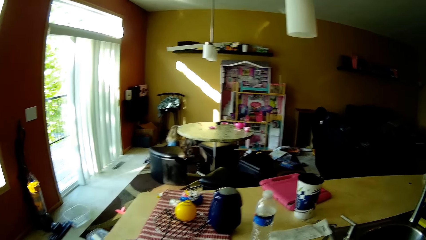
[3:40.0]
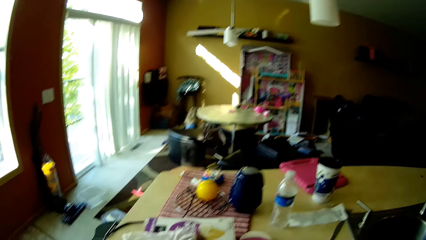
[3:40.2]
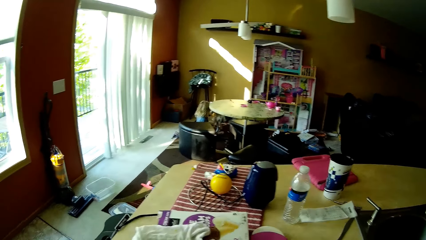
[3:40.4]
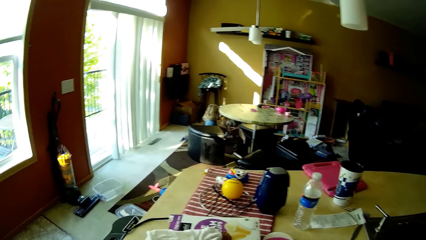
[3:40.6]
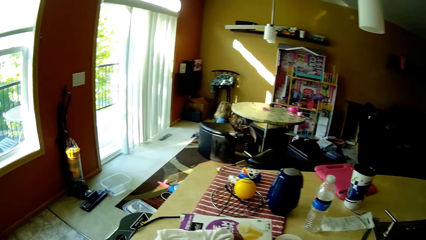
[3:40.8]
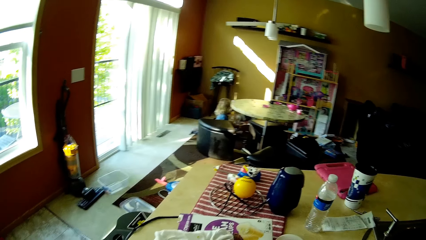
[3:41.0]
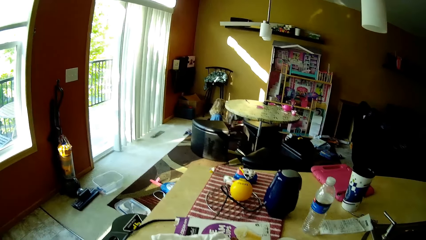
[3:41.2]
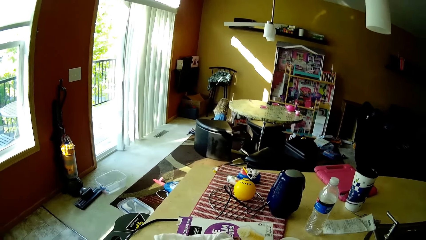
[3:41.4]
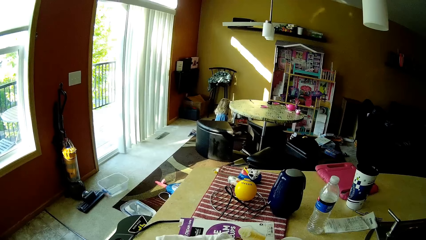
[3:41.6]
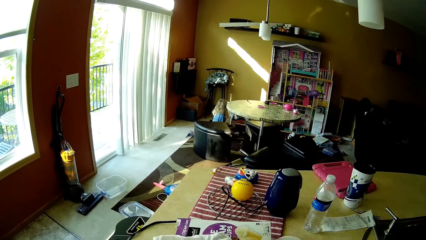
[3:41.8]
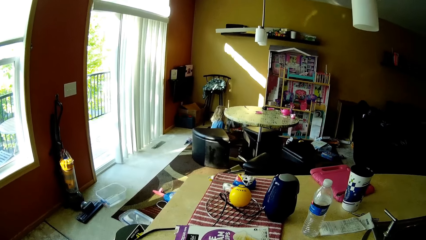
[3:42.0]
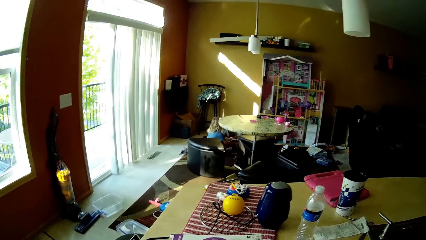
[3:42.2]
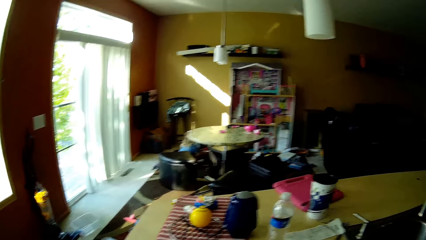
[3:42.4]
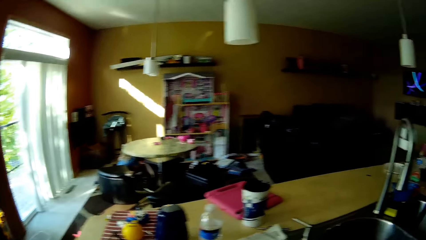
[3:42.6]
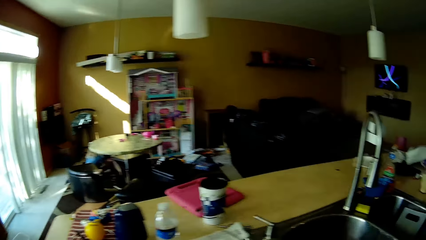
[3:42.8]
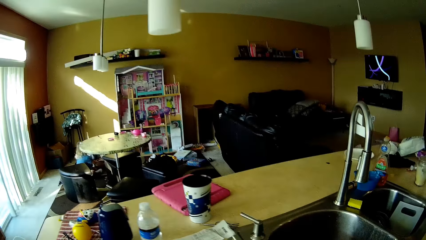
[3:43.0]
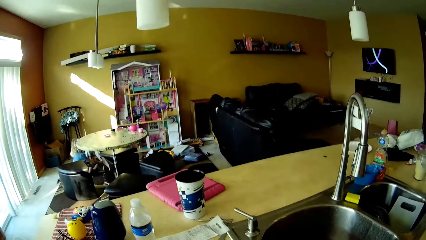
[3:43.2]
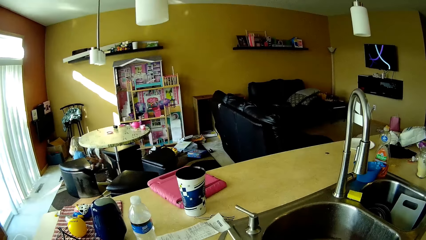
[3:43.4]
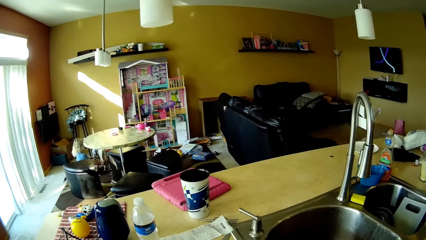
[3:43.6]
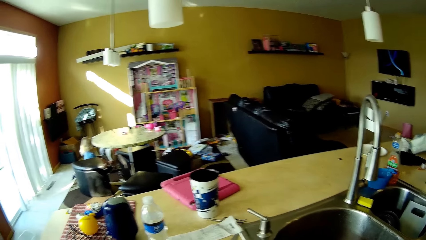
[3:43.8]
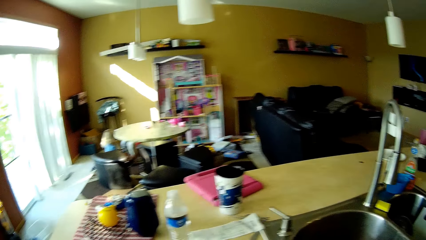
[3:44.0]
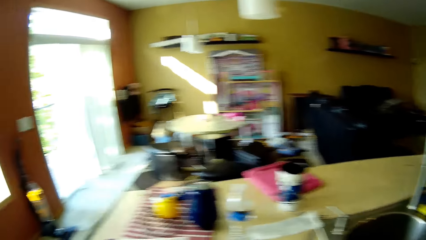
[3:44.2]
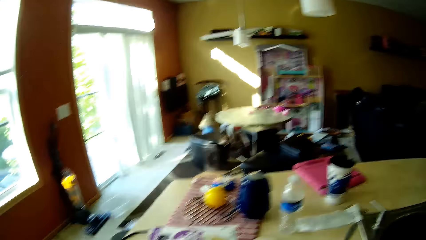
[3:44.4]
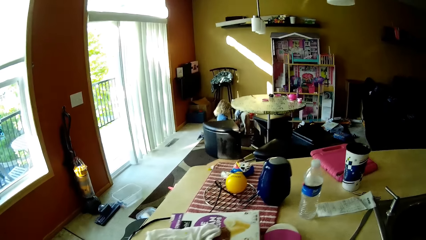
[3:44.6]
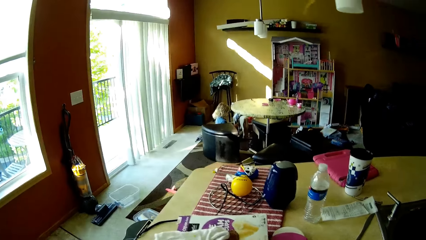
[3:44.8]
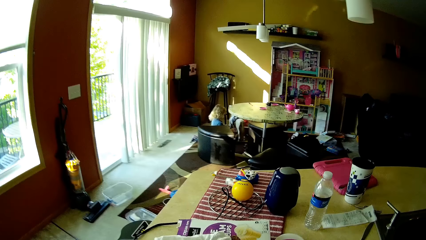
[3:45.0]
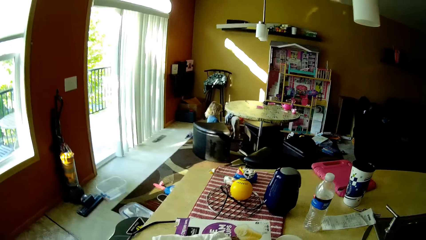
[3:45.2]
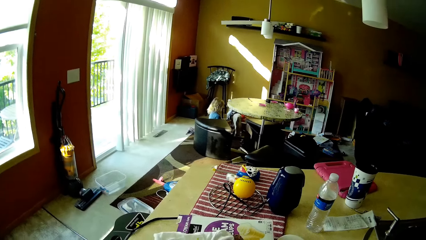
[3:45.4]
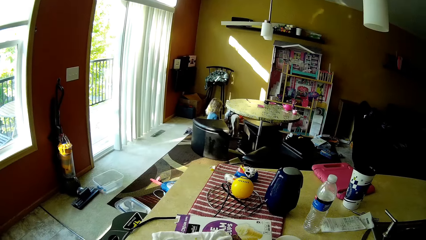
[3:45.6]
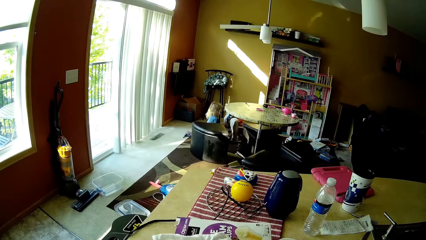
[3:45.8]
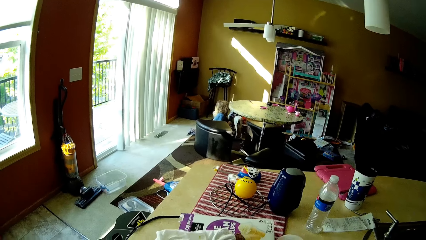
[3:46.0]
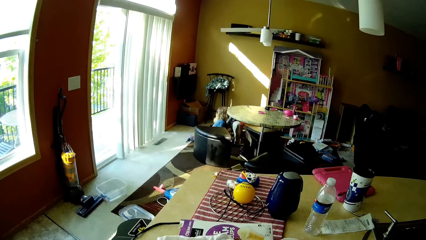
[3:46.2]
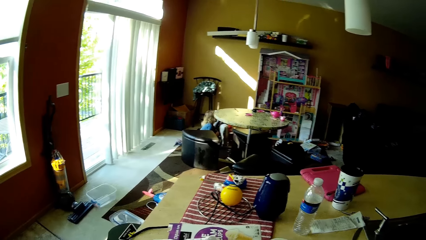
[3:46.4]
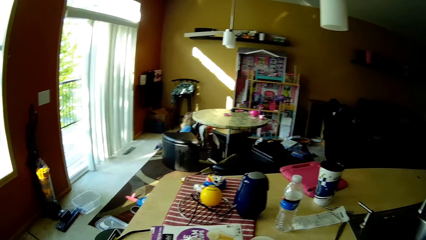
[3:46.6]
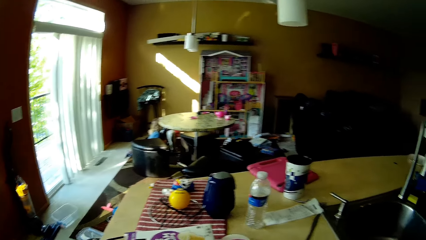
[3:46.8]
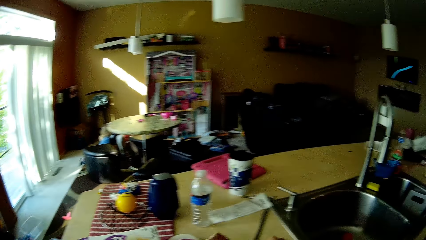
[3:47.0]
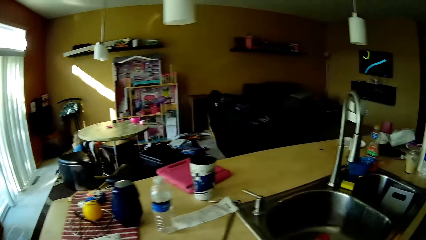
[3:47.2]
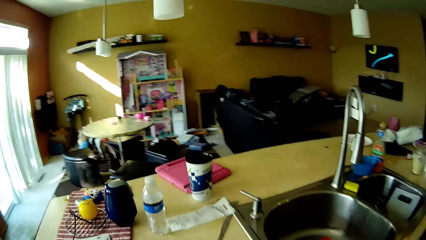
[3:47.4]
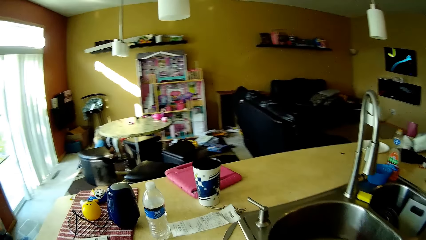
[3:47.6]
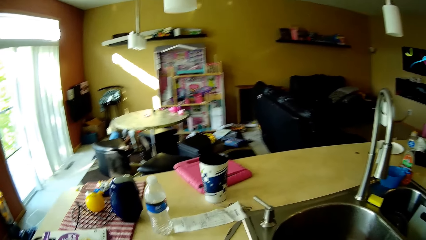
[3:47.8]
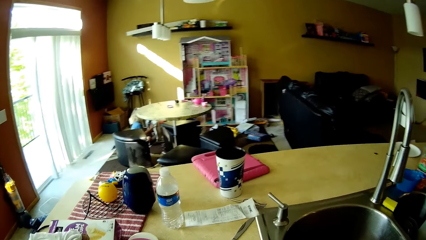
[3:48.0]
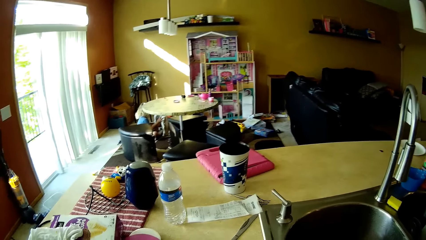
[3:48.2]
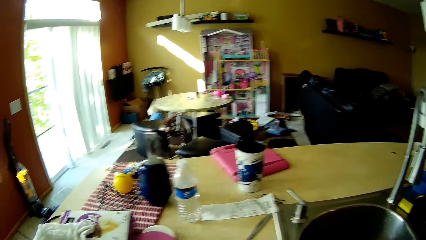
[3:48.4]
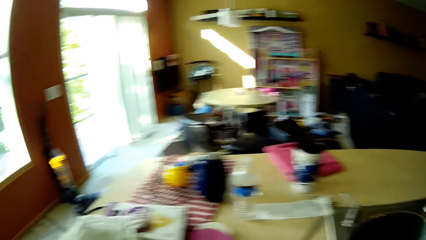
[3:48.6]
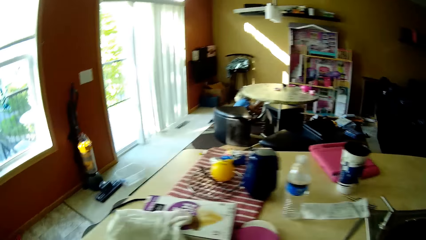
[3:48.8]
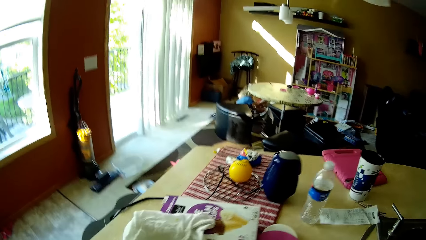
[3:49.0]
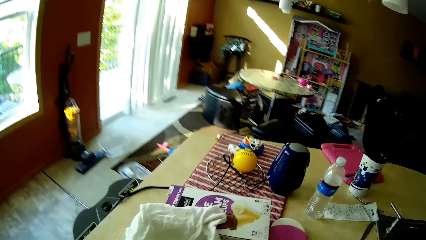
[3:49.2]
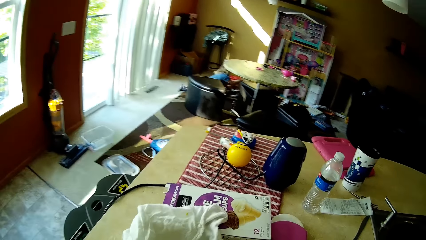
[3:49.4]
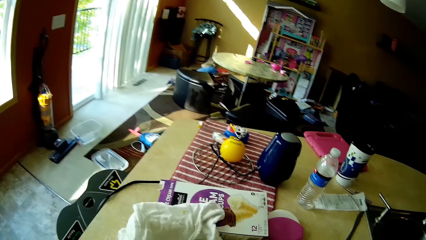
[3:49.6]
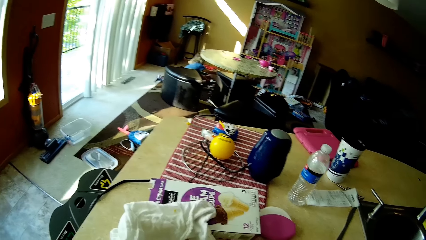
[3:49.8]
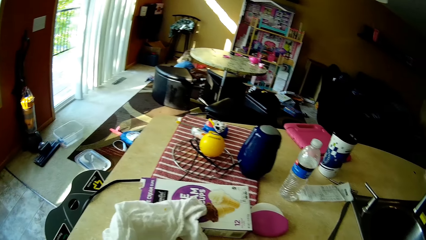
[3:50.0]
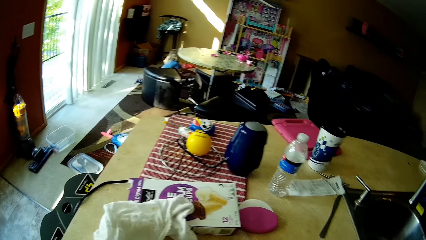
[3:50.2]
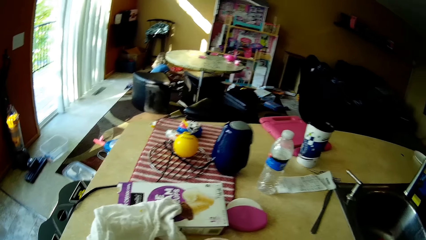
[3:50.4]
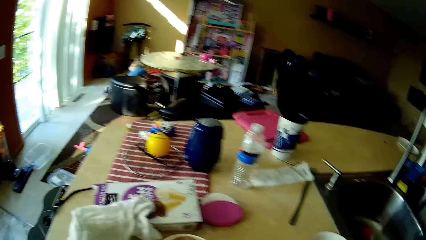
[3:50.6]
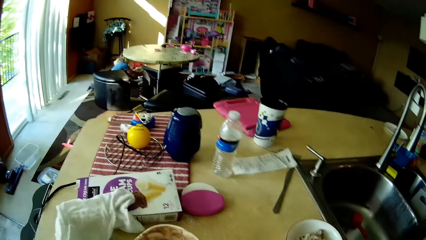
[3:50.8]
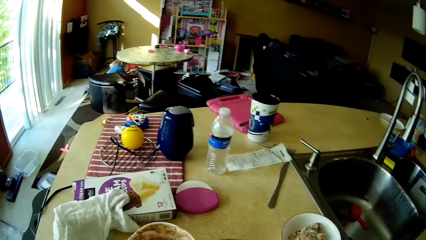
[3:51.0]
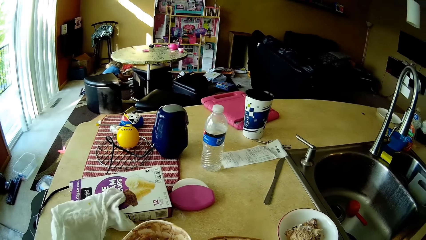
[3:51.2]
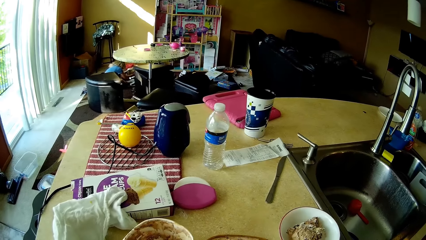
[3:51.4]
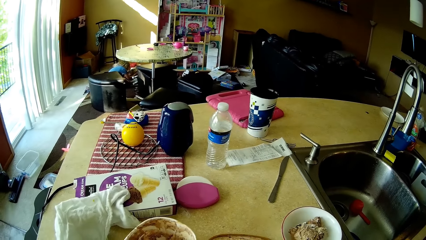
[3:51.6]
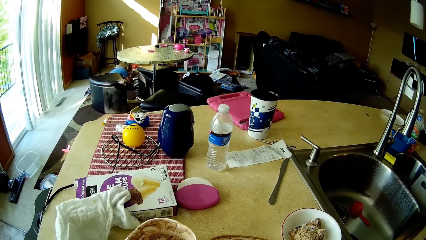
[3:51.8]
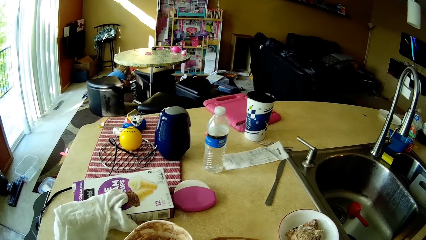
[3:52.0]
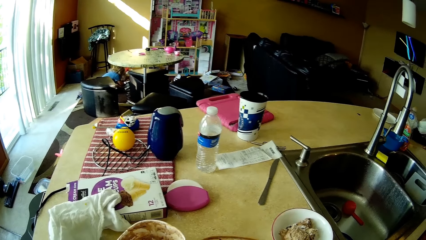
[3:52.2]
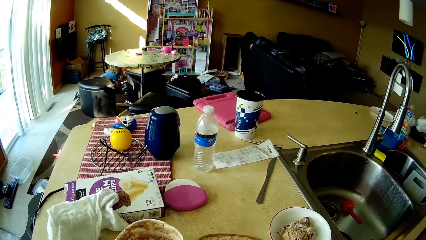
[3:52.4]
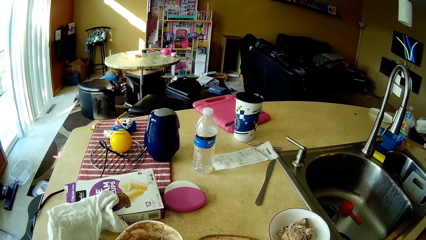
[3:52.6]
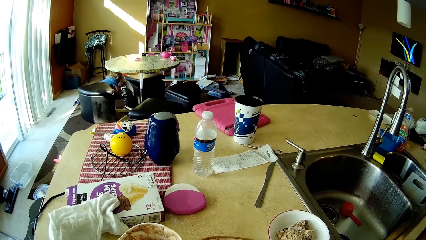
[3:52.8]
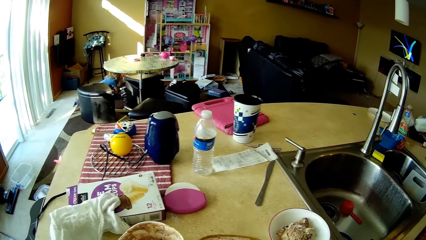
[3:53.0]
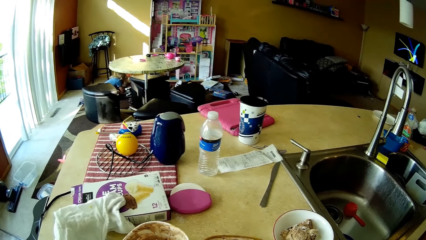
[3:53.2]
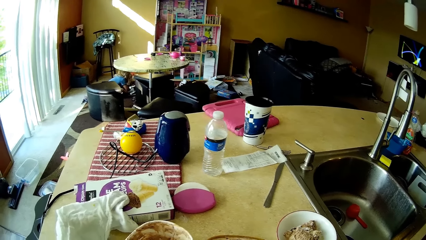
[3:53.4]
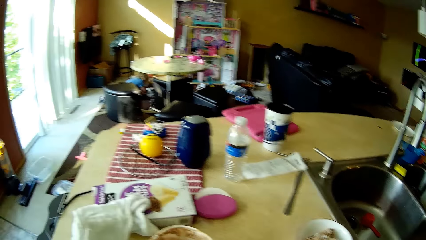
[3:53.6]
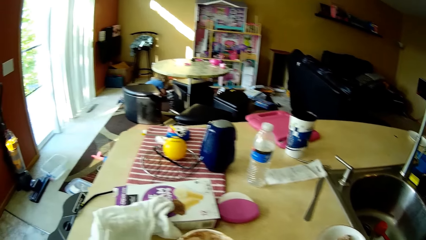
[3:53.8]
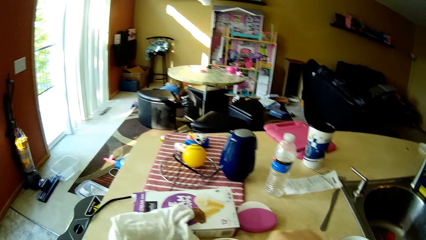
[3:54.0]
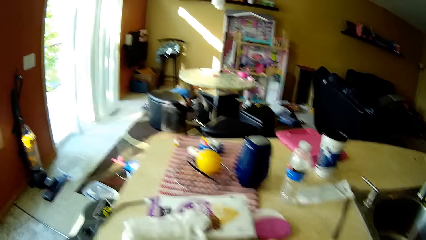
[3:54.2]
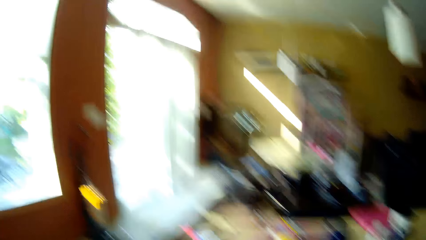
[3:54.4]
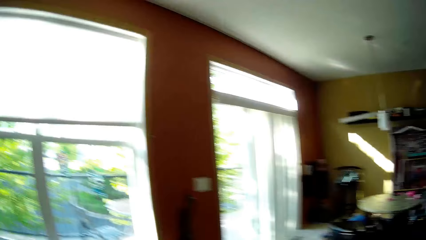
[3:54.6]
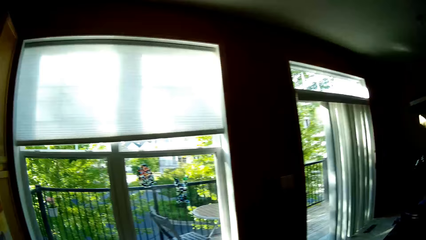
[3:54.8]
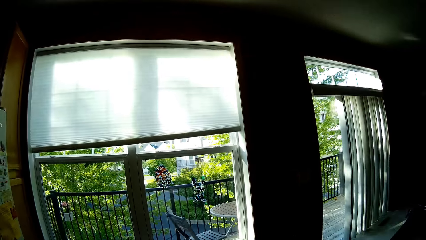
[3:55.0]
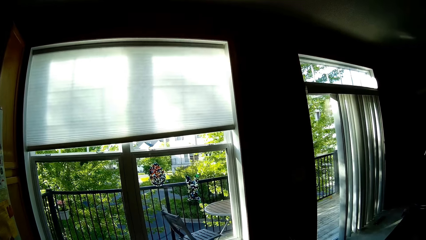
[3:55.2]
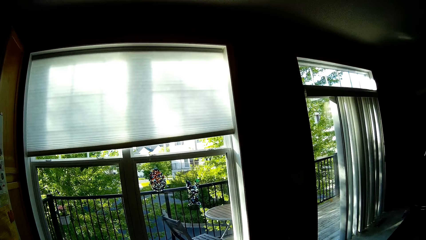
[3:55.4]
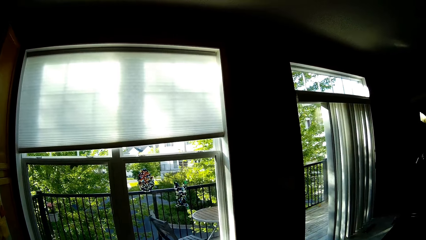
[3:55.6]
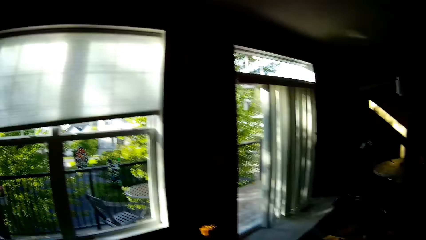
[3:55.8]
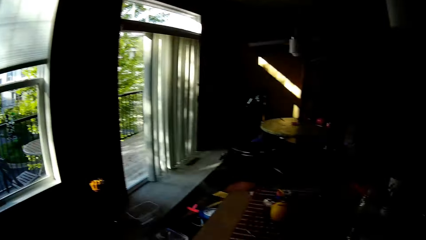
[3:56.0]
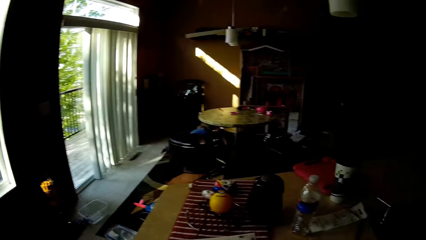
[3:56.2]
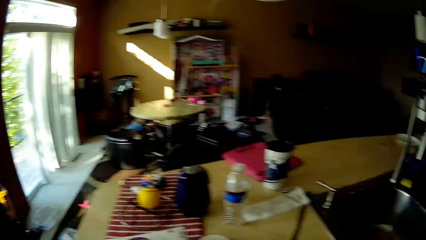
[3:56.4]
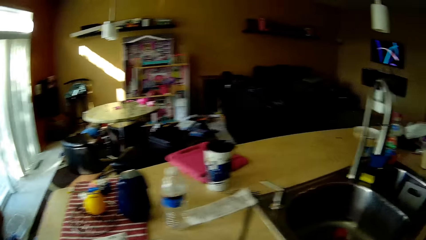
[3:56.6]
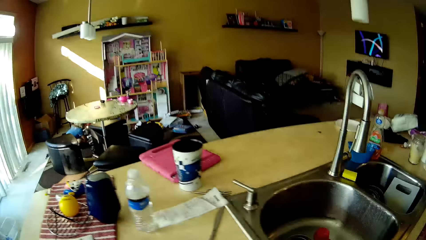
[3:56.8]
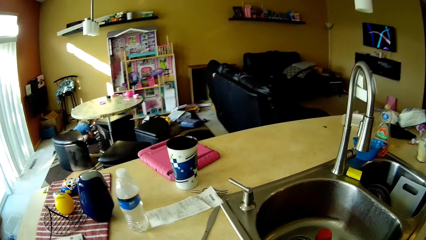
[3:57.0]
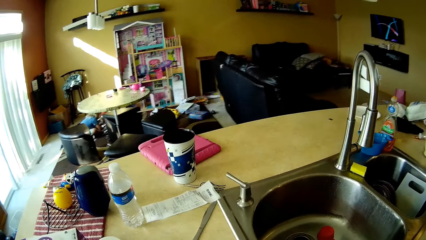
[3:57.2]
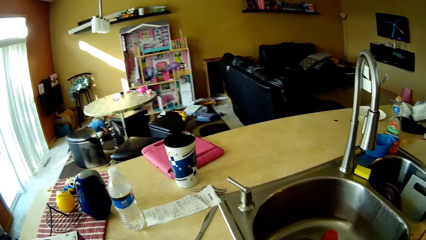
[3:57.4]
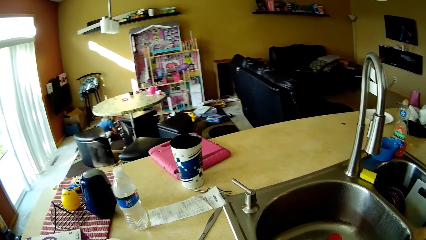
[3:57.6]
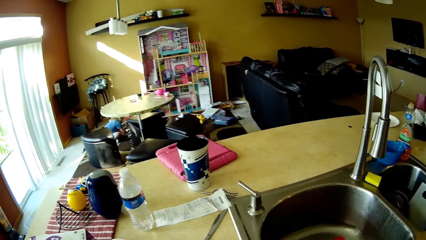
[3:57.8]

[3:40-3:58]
The girl adjusts the toy horse on the floor with both hands. The girl adjusts the legs of the toy horse on the floor with both hands. The camera wearer dips the spoon in the bowl of ice cream on the kitchen counter with her right hand.
